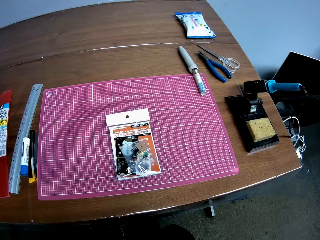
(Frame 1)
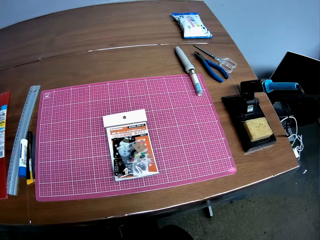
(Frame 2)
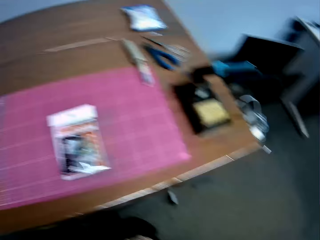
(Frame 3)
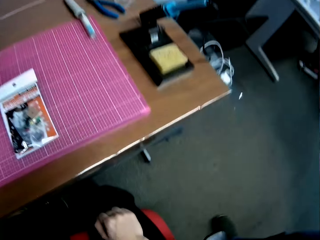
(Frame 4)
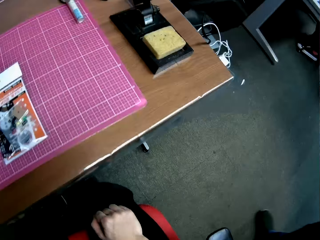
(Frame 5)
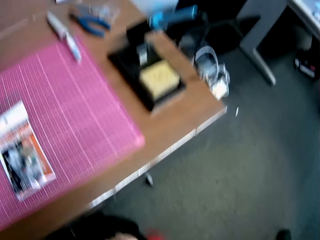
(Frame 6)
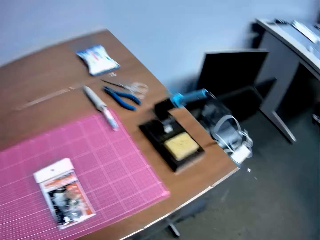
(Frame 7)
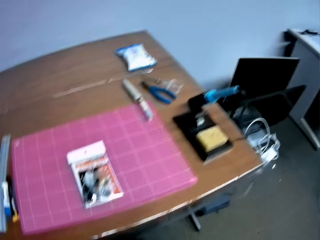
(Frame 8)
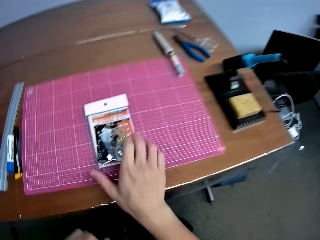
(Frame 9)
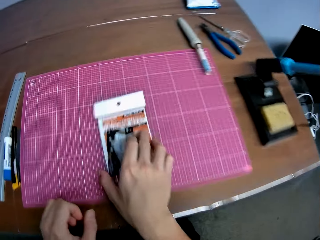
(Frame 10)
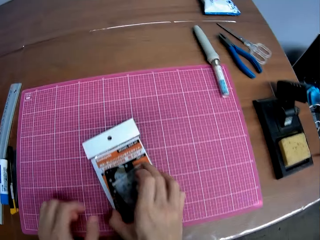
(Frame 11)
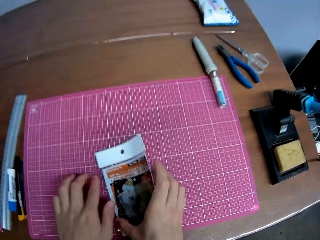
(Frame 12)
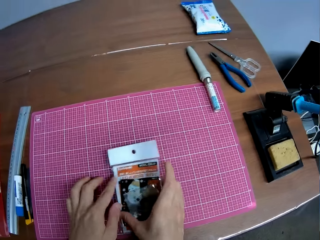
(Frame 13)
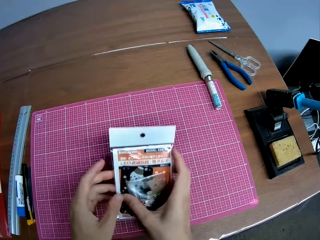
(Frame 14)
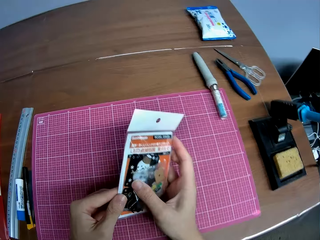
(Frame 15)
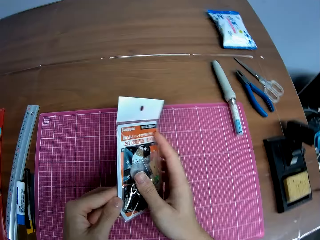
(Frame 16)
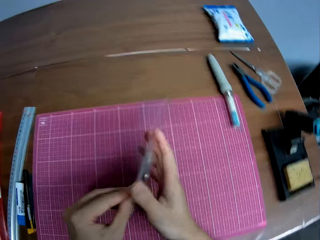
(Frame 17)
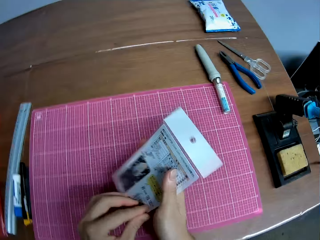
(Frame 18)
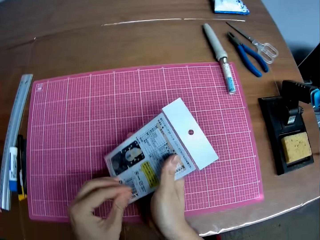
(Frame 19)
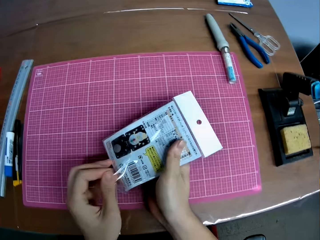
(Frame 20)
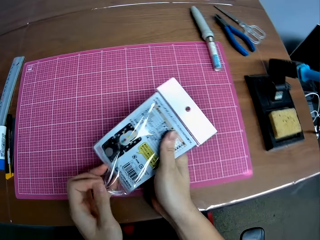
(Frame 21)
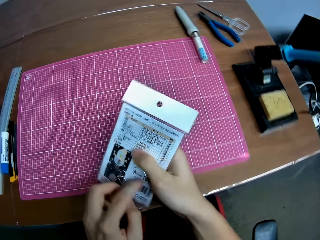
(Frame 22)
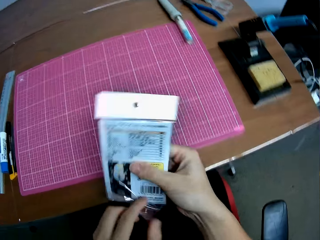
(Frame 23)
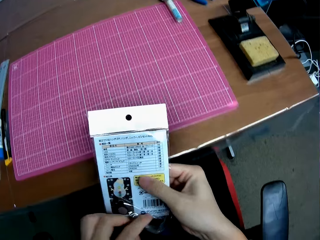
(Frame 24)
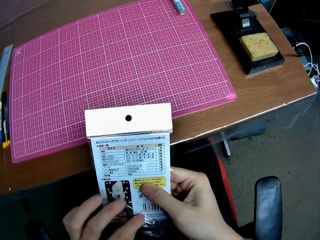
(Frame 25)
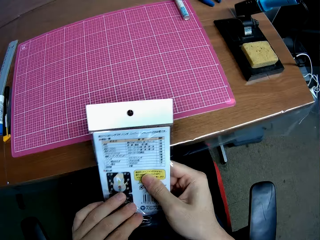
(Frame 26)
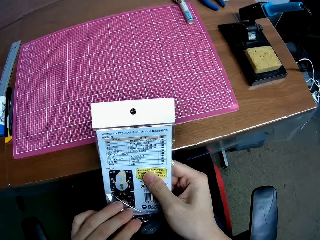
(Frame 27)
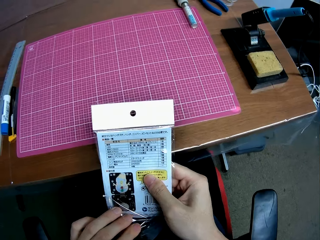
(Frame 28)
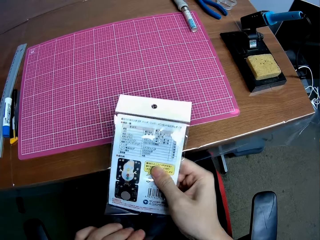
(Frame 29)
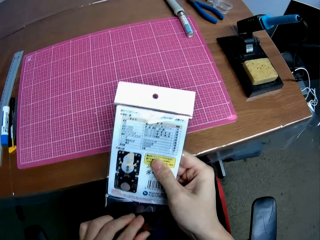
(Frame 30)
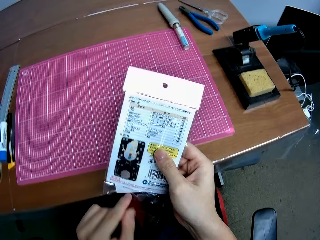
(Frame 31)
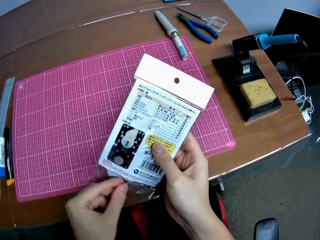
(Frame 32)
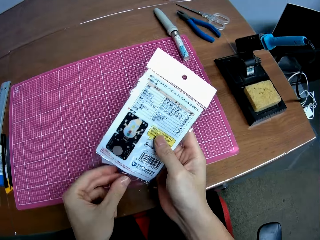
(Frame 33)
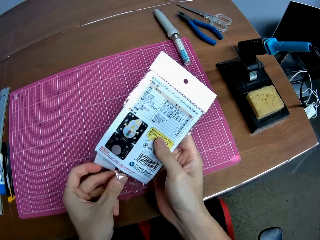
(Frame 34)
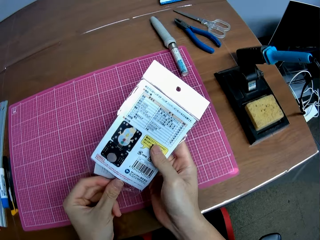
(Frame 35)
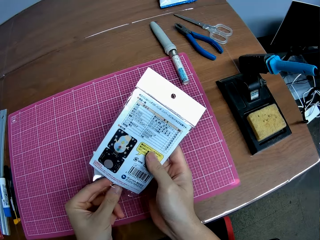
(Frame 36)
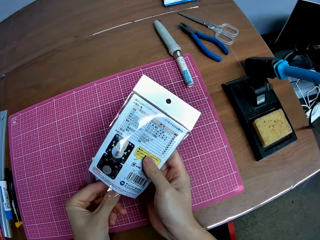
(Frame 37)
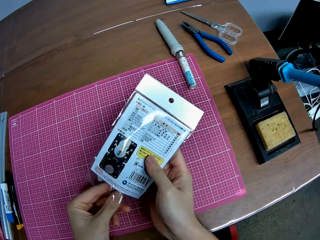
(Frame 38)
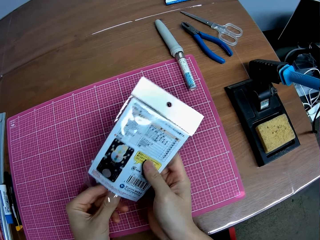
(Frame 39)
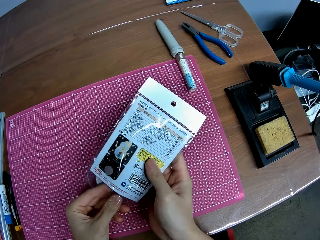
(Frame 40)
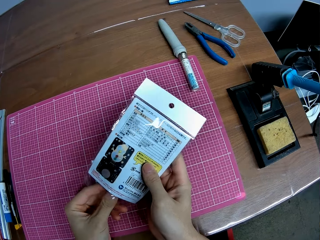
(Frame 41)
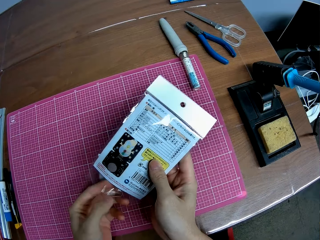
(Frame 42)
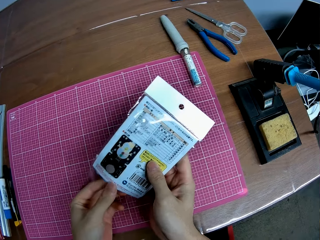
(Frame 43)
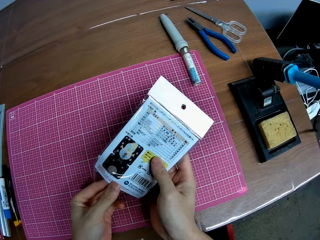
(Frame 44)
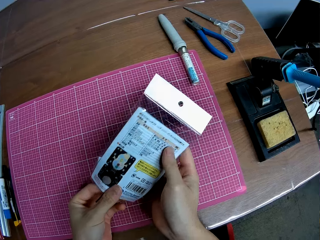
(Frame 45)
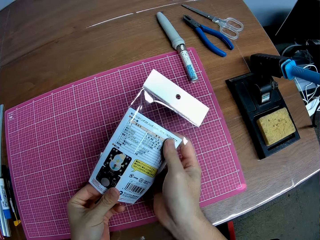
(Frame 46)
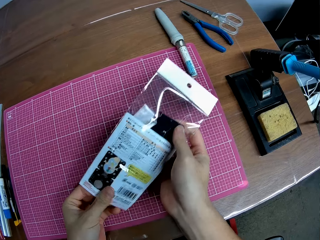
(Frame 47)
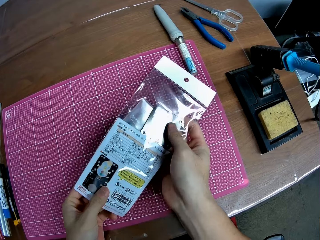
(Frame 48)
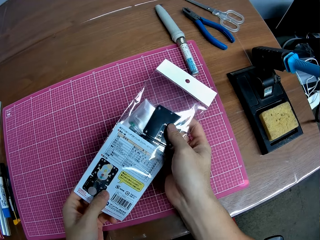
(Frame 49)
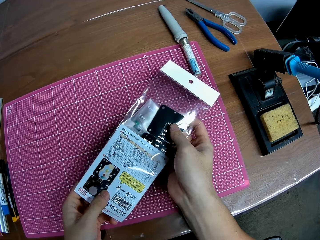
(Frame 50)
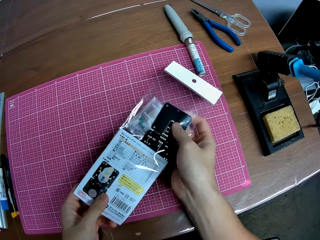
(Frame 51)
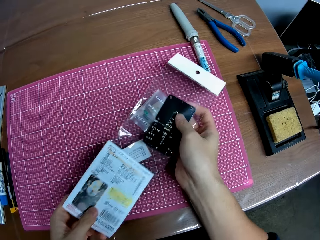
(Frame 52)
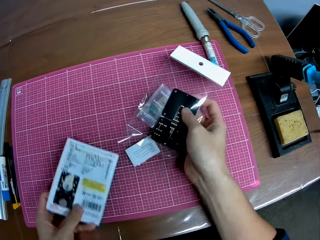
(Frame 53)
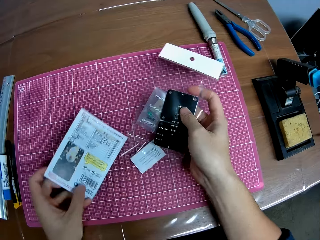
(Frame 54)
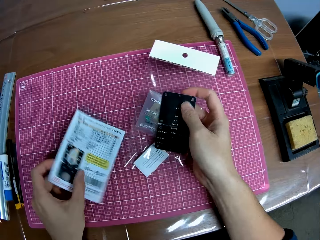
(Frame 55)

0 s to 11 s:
The camera wearer sits in front of a table. He looks away from the cutting mat. He moves his hand towards the packet. He holds the packet with his hand. He places his other hand on the cutting mat. He lifts up the nylon packet with both his hands. He turns the packet. He opens the packet with his hand. He moves the packet towards him. He moves the packet forwards. He takes out circuit board components and a sheet or manual from the nylon pack.

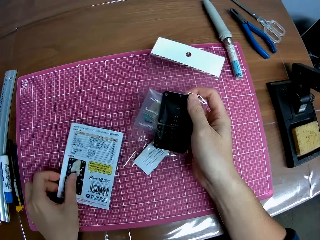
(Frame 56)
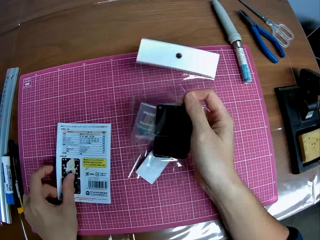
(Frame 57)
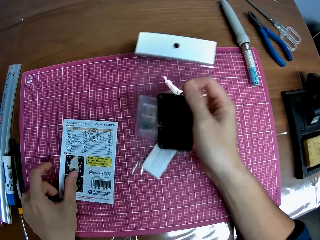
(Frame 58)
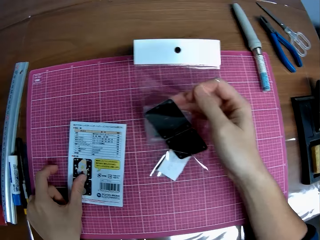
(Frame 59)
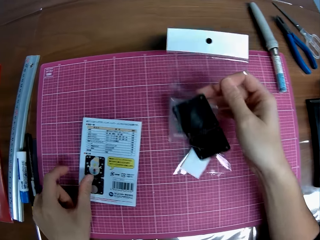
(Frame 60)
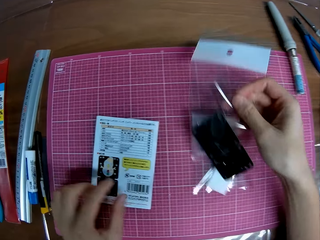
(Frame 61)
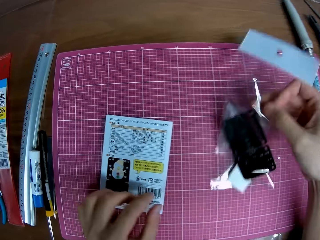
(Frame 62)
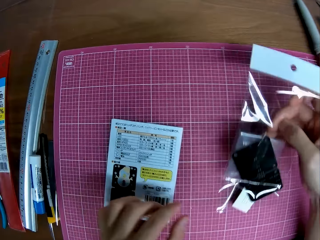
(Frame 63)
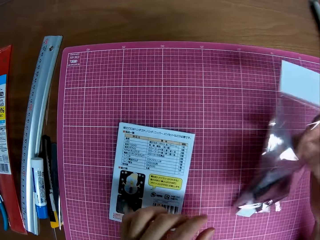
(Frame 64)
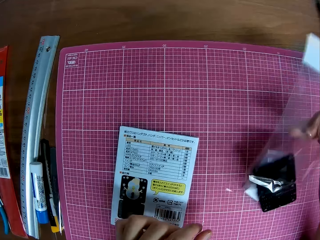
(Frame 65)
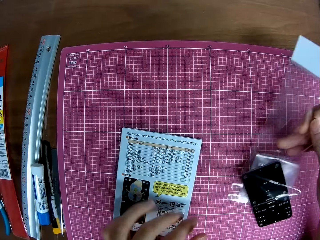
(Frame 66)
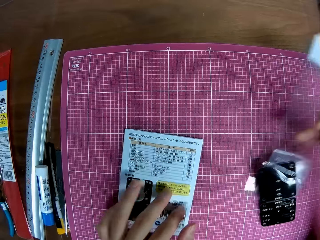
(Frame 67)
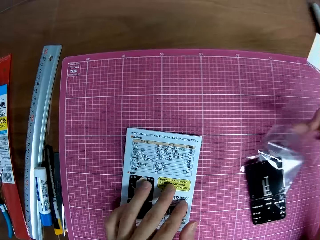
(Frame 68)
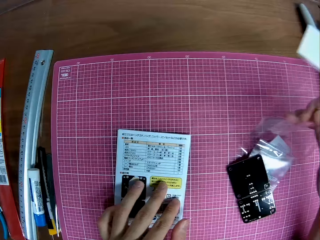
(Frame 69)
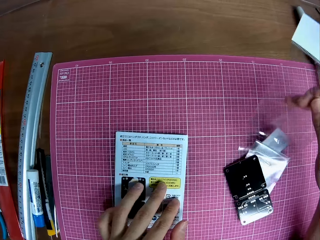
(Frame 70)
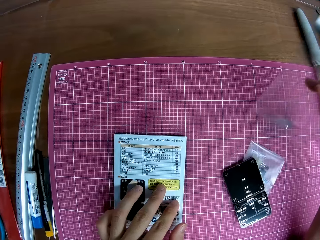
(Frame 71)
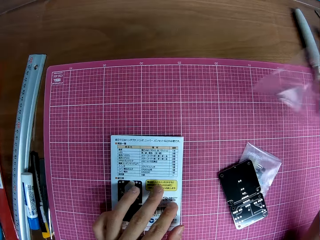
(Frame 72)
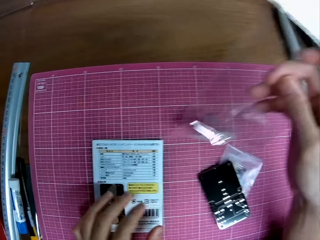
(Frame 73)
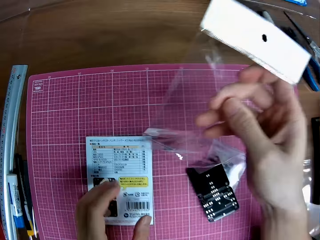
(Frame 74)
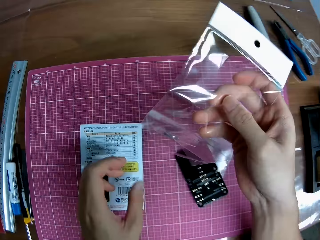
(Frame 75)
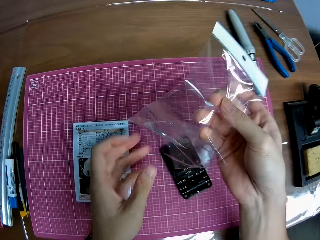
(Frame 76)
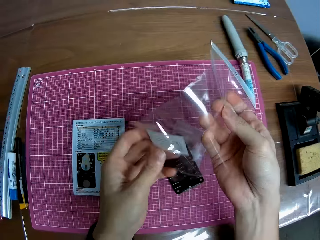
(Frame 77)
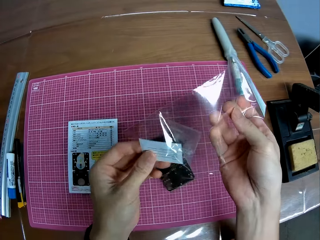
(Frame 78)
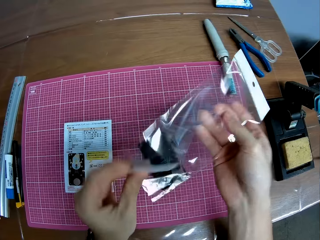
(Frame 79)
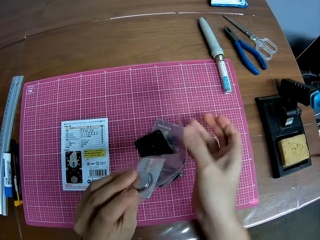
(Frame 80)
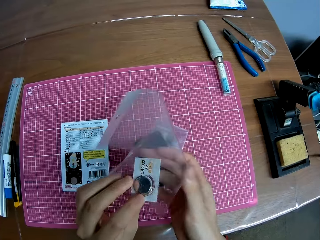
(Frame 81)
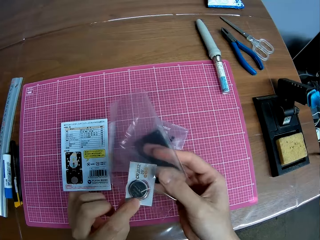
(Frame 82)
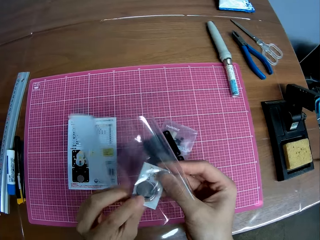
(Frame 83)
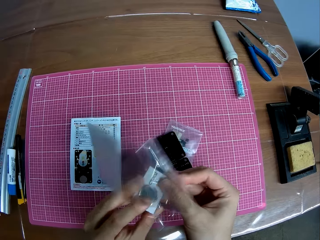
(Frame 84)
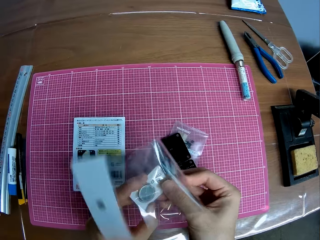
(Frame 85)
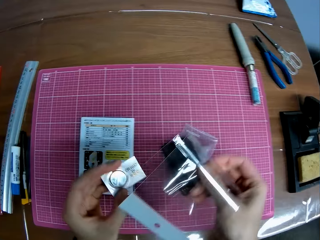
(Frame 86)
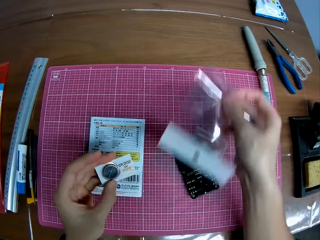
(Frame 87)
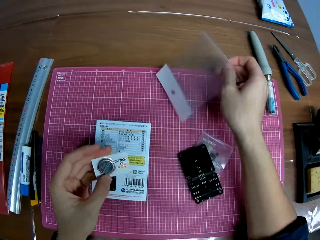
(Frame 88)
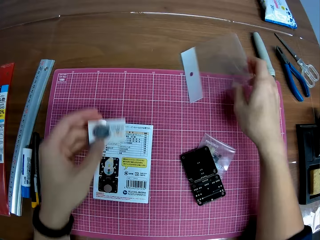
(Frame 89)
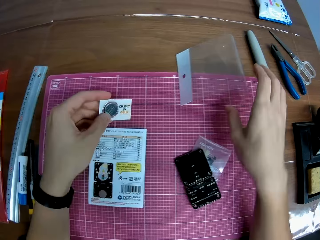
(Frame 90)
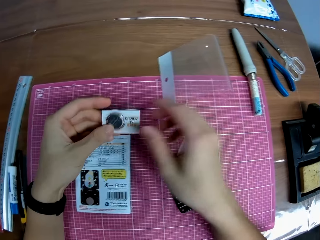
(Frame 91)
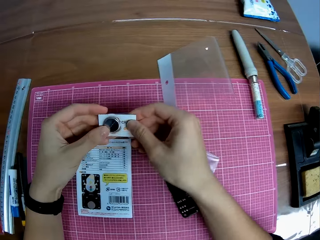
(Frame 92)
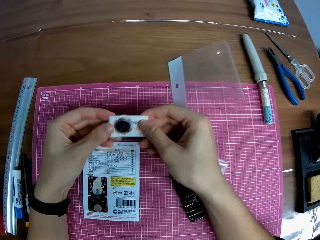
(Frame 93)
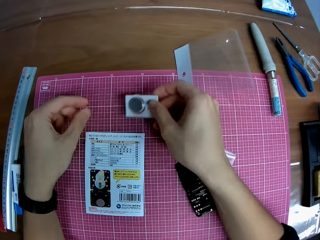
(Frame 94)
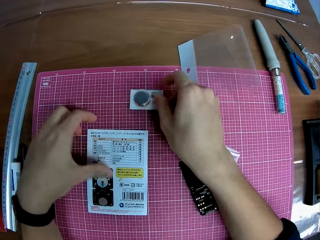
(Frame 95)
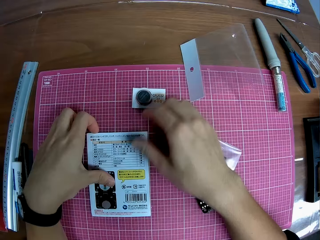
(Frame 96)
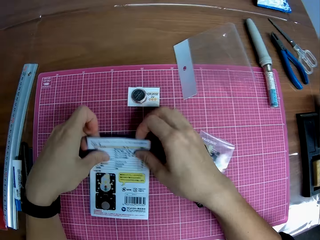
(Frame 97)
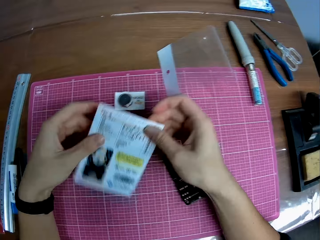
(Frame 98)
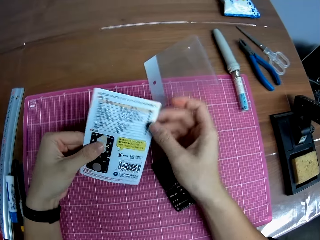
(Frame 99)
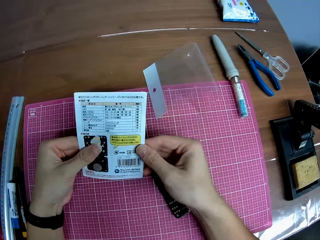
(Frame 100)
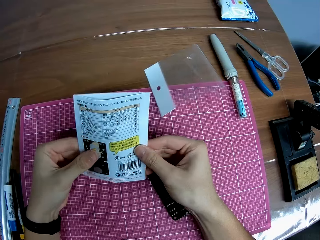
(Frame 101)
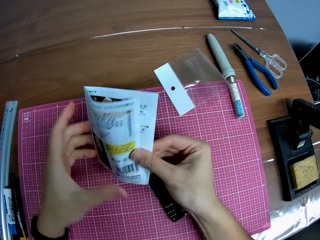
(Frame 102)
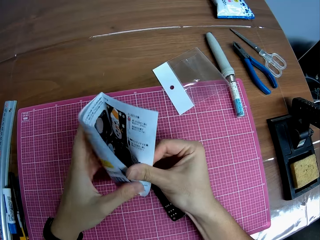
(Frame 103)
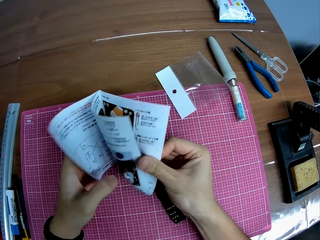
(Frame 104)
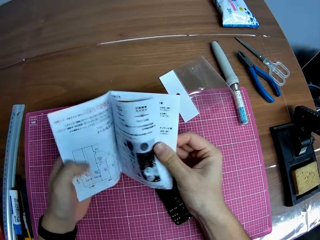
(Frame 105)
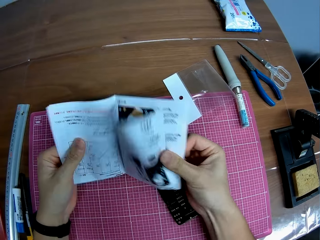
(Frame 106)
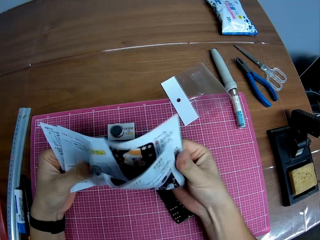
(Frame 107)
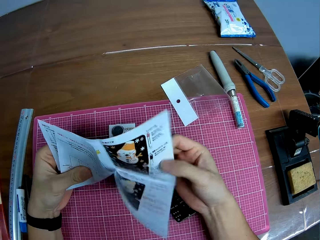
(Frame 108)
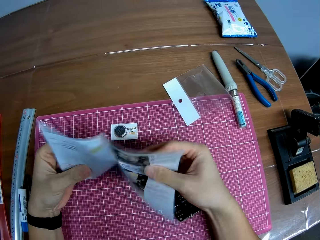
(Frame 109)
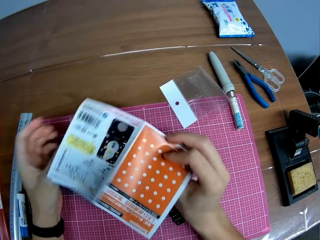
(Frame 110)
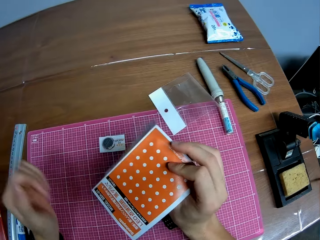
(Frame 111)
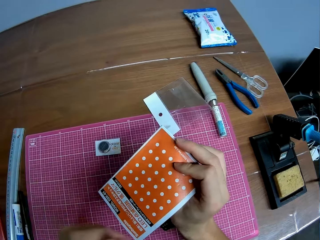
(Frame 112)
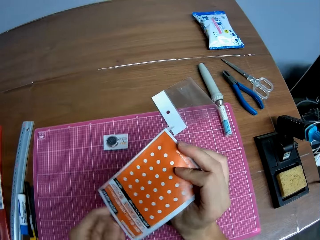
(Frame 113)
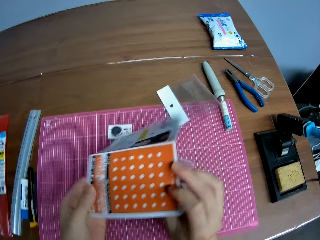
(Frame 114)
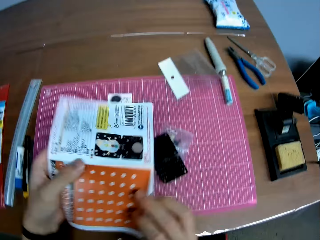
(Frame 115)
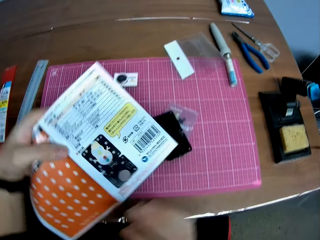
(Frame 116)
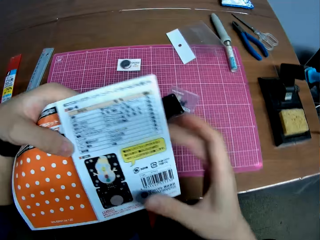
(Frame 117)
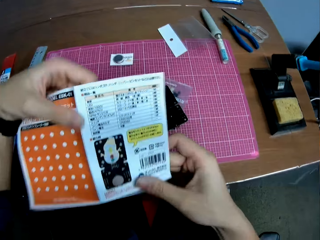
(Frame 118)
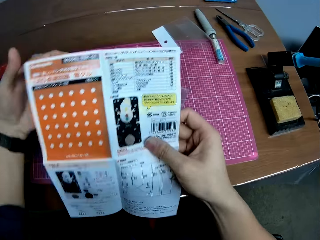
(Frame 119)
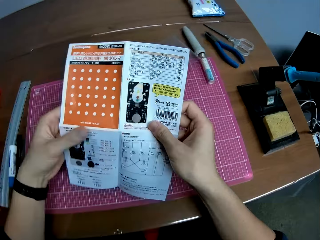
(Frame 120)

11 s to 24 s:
The camera wearer places the manual on the cutting mat. He shakes the paper. He drops the bulb cover on the cutting mat. He places his hand on the manual. He lets go of the manual. He holds the paper with both his hands. He pulls on the battery with his hand. He moves his hand forwards. He places the paper on the cutting mat. He drops the nylon pack. He moves his hand towards him. He holds the battery with both his hands. He lets go of the battery. He places the battery on the cutting mat. He reaches for the manual with his other hand. He holds the manual with both his hands. He lifts up the manual from the table. He unfolds the manual with his hands on the table. He turns the manual.
